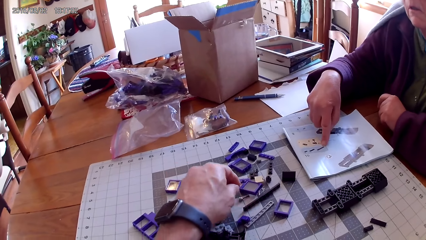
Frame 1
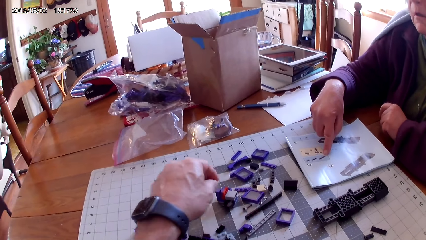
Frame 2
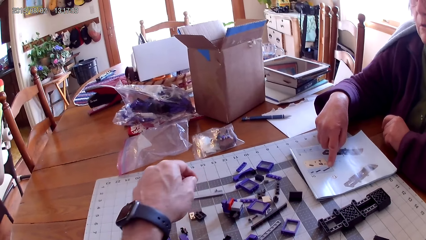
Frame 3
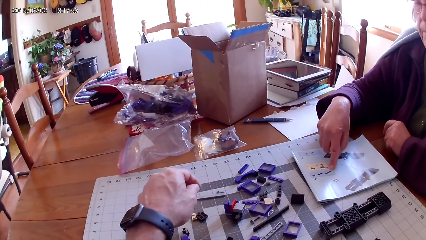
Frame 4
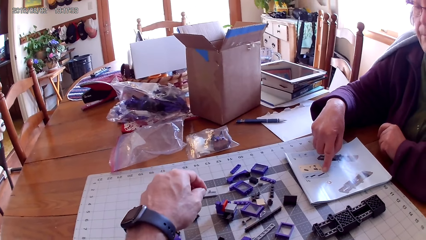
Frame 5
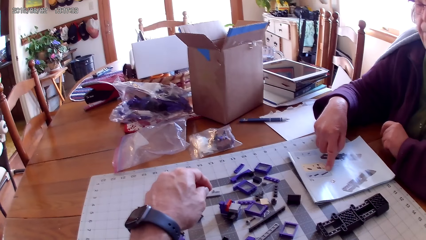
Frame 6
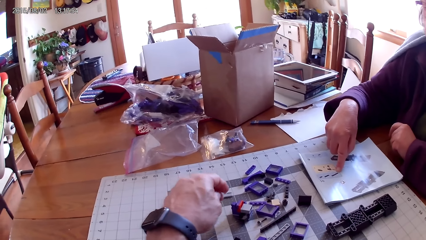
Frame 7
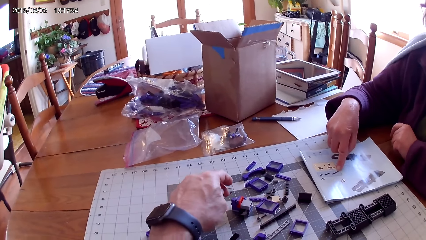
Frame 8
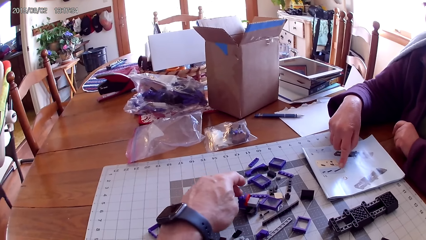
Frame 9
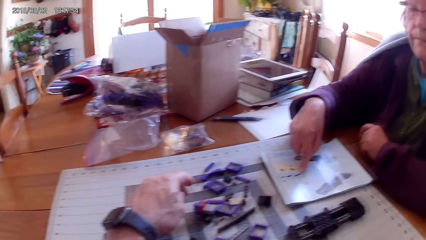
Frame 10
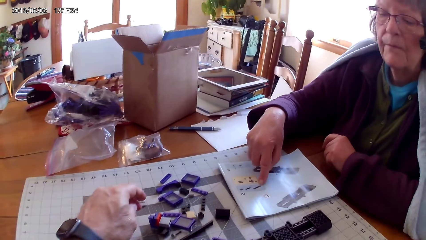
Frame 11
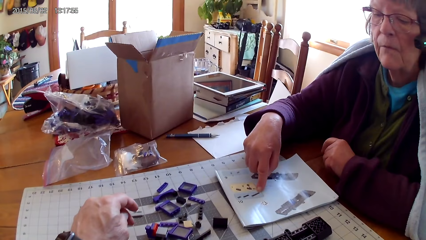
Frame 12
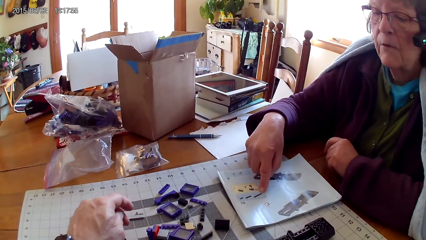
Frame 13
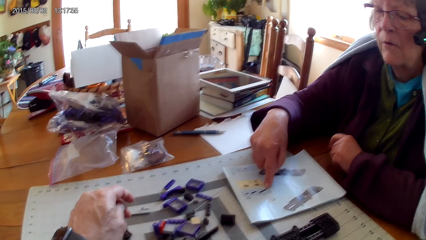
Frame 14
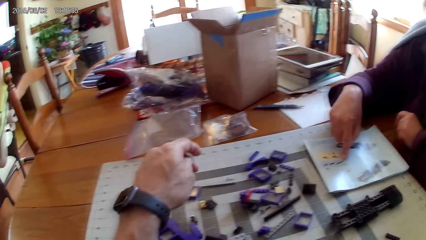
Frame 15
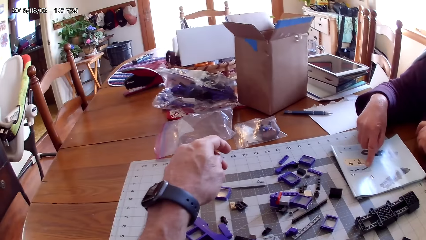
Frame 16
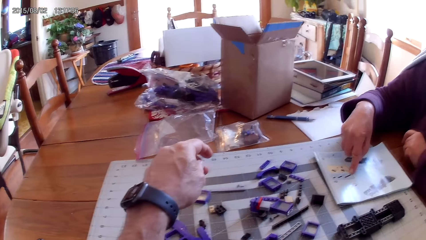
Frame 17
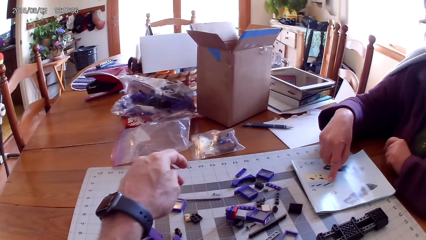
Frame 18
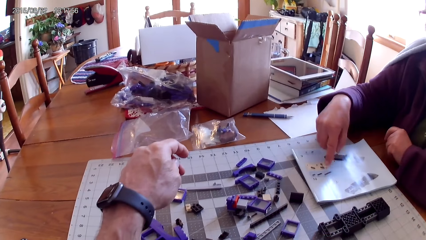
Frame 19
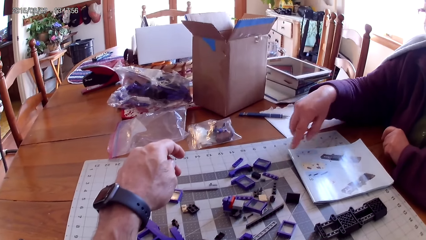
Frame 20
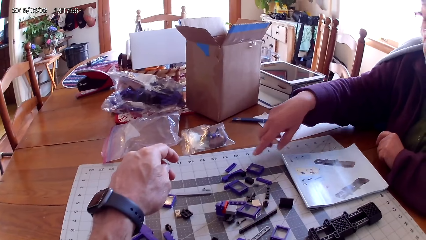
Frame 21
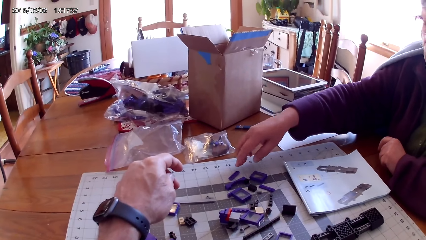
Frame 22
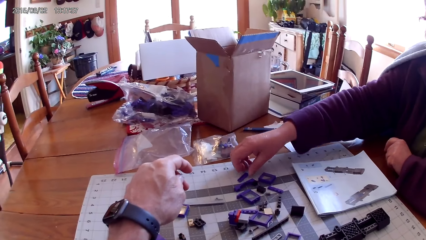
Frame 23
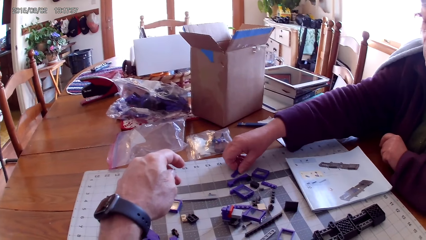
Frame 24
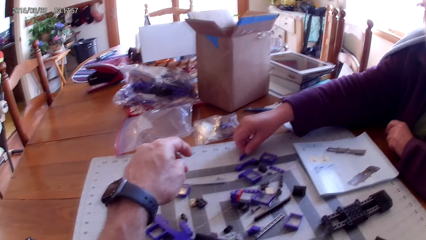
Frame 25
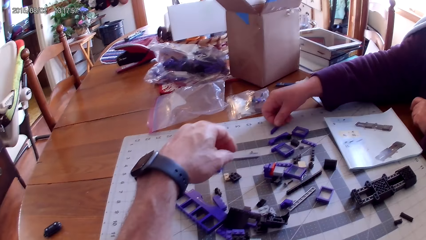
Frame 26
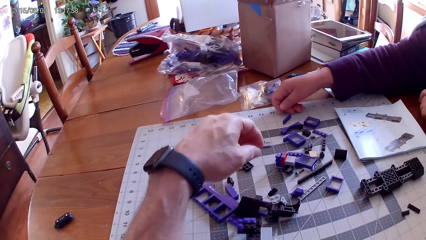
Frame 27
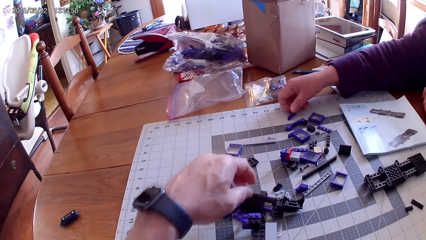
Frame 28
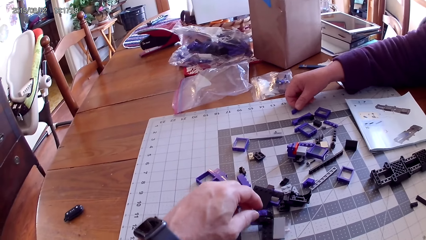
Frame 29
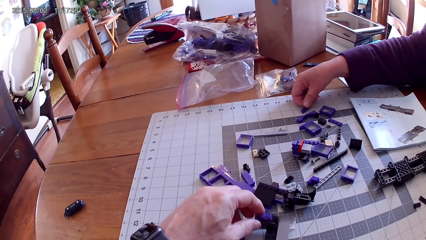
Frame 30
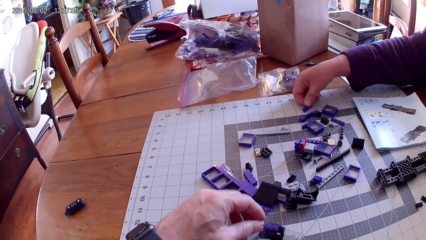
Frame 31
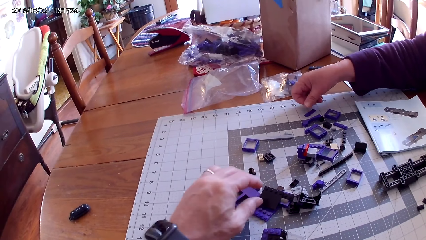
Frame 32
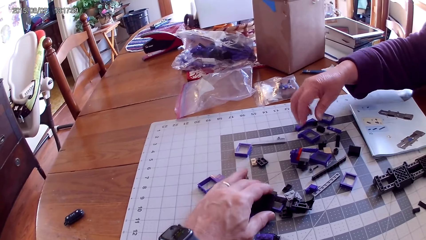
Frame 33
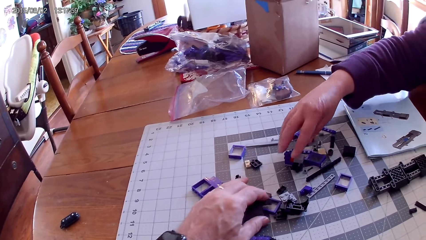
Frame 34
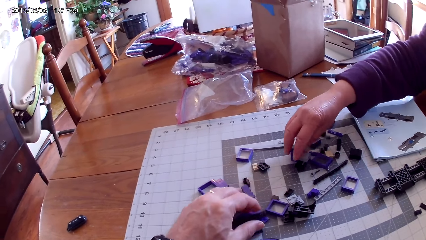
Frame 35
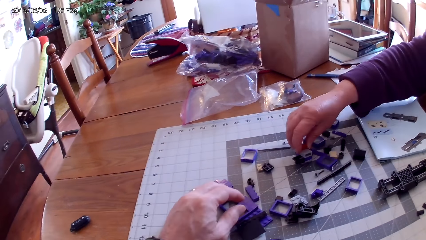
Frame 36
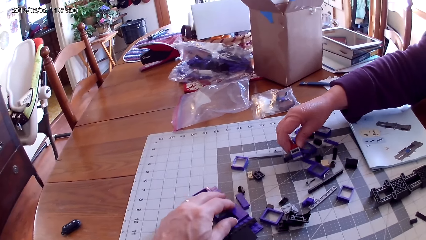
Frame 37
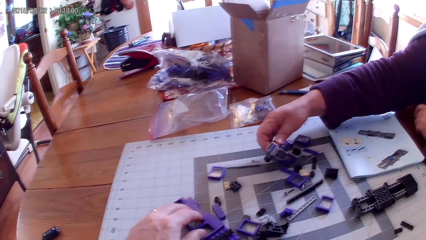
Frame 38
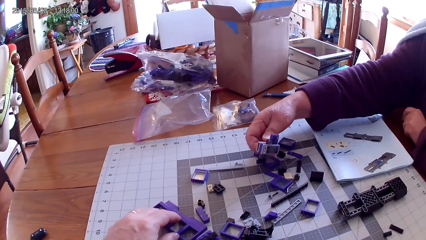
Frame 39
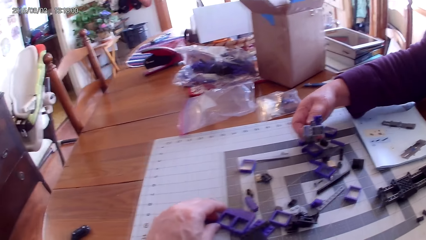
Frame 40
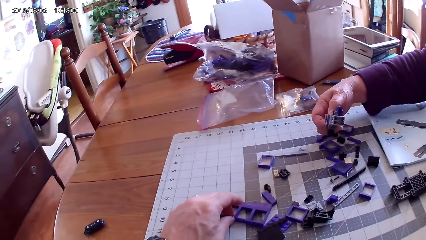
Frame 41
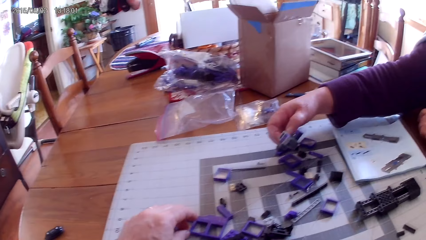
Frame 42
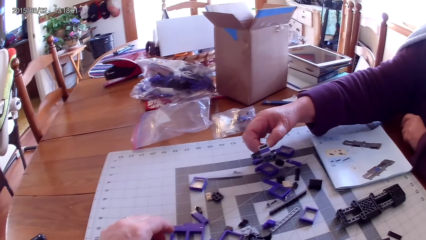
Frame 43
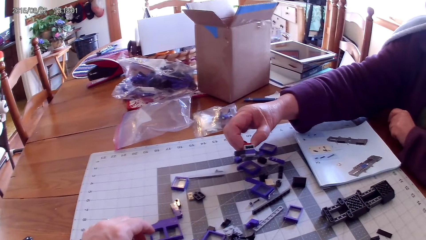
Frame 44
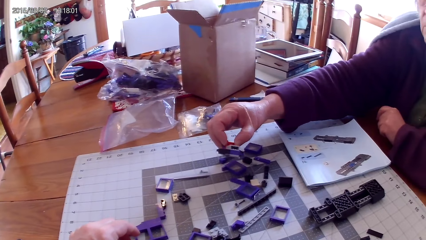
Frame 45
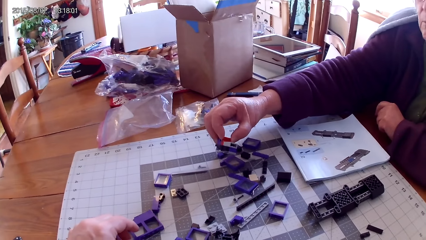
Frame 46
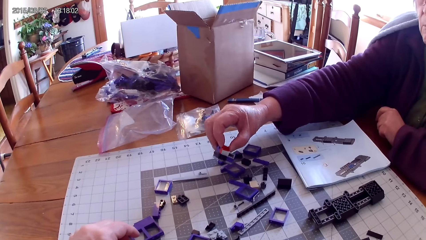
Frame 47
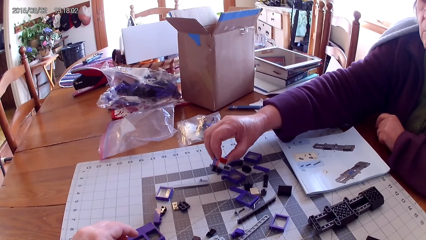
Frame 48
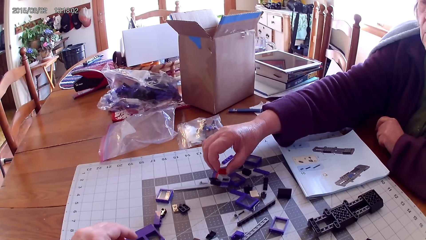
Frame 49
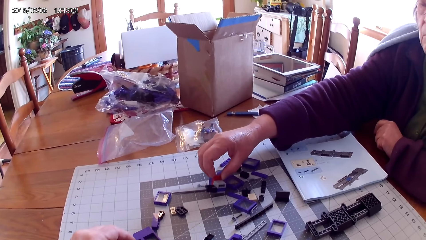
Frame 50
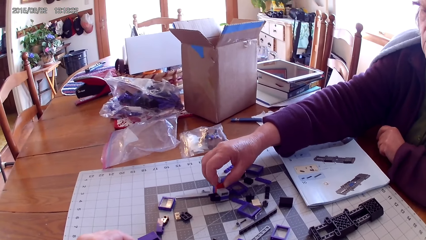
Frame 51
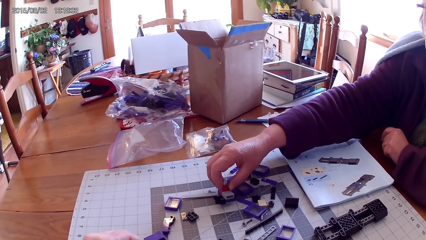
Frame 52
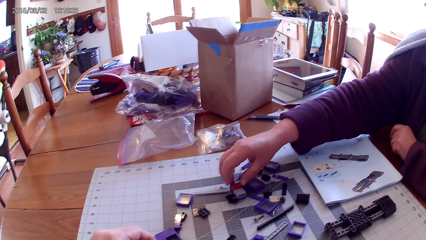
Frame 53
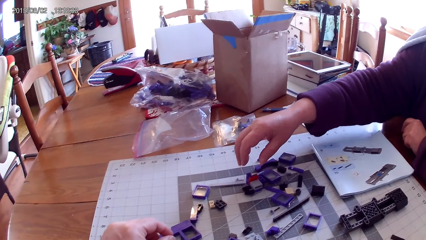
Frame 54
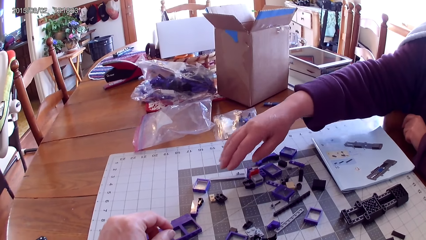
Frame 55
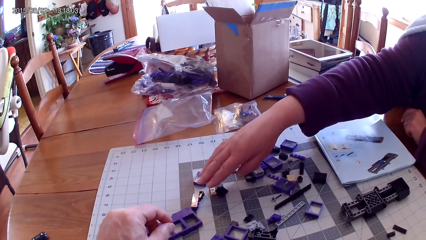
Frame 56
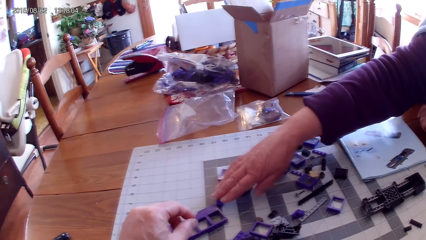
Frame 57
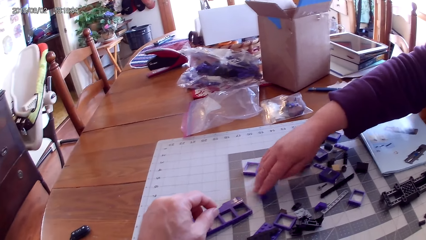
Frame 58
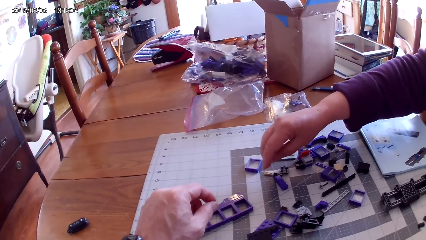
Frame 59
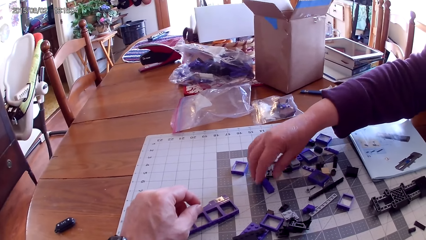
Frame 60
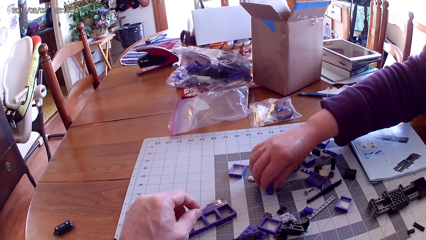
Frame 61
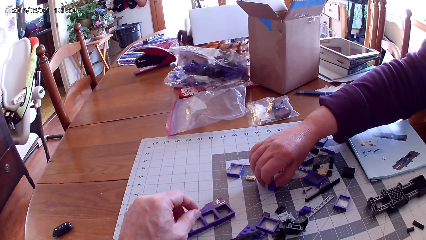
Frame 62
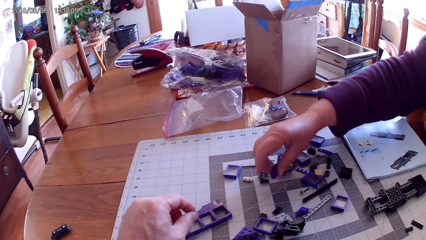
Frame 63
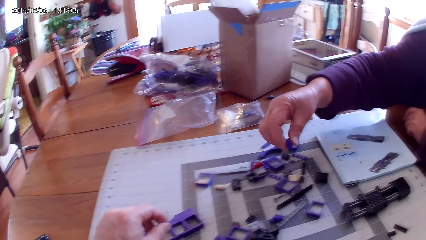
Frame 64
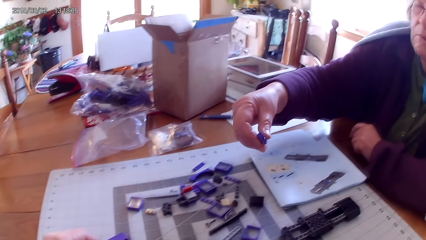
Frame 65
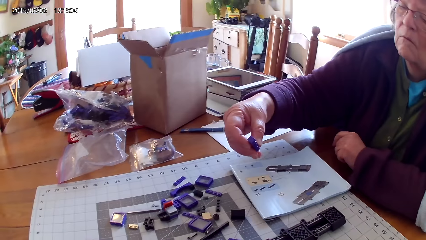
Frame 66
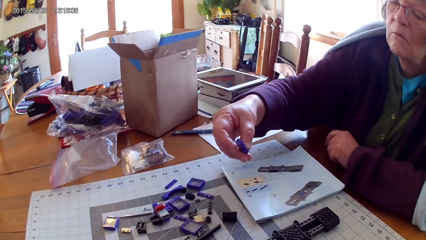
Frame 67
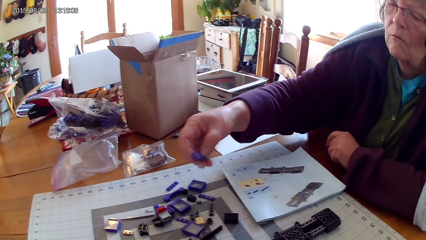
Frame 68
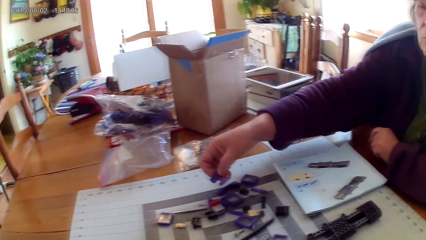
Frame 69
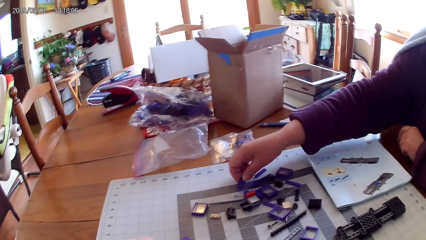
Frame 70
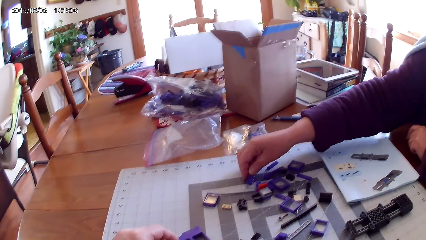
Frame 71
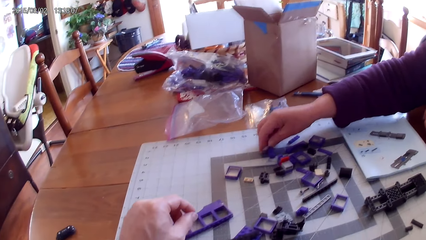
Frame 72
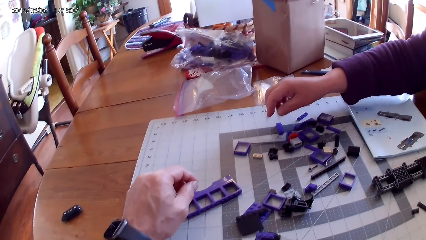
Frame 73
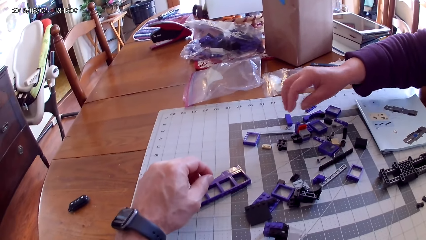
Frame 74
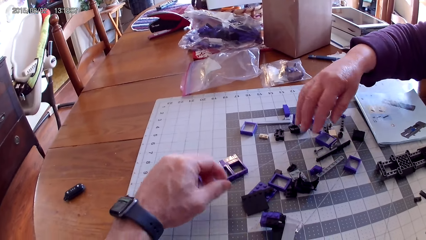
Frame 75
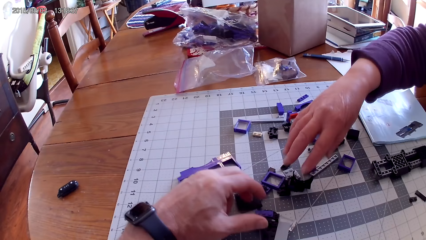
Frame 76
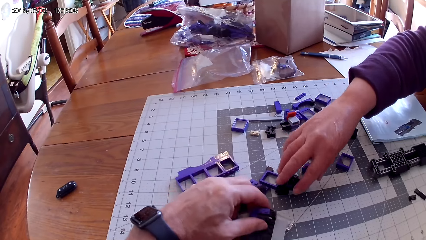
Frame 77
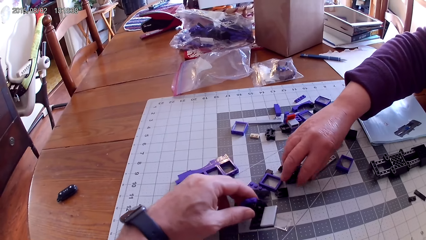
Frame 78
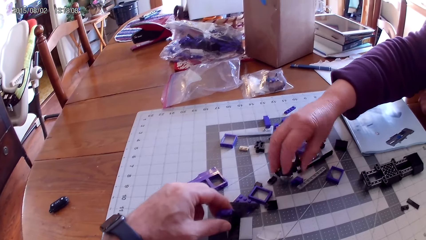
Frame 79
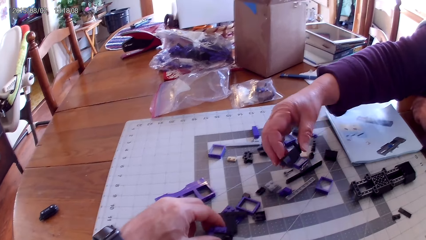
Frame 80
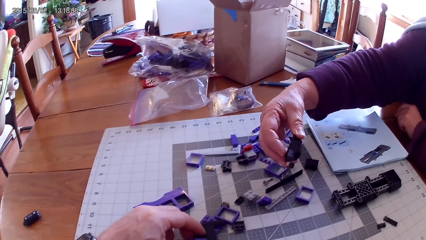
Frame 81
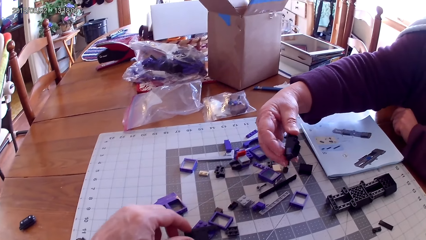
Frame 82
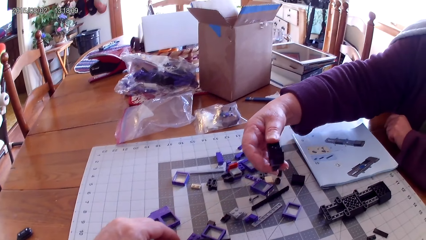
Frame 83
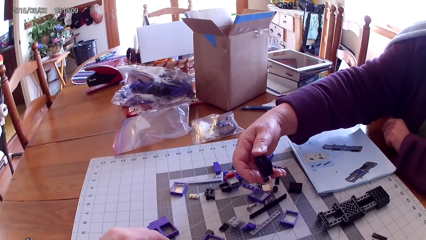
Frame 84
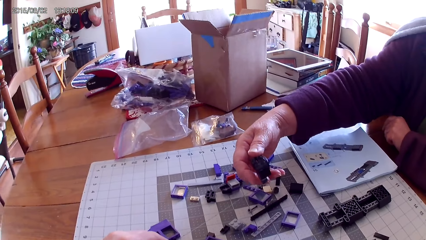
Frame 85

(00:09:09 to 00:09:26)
The camera wearer arranges spare parts on the table. A woman takes a spare part on the table and holds plastic on the table. The camera wearer arranges the spare parts. The woman arranges the spare parts, picks up a plastic, and places down the plastic. The camera wearer looks around. The woman picks up the plastic. The camera wearer picks up the plastic.
